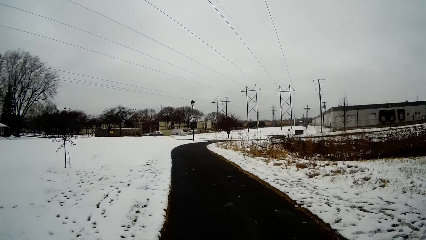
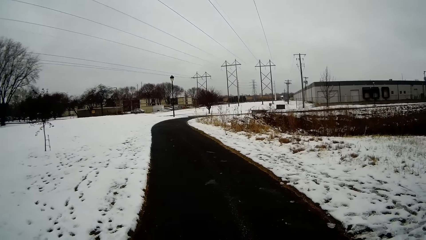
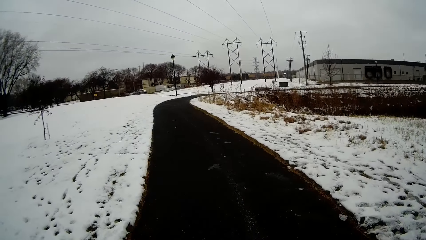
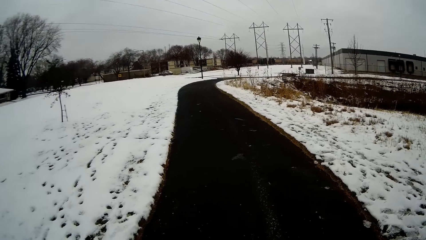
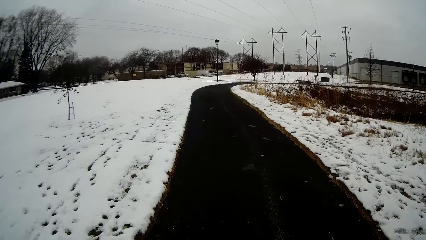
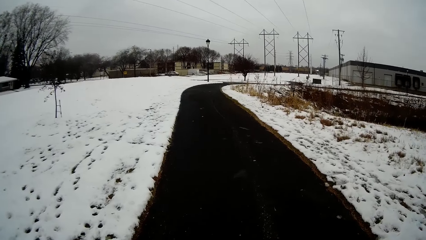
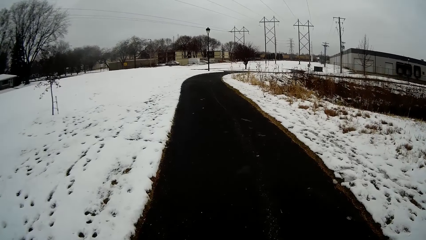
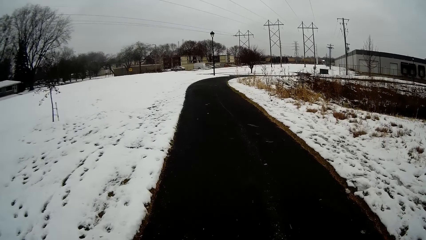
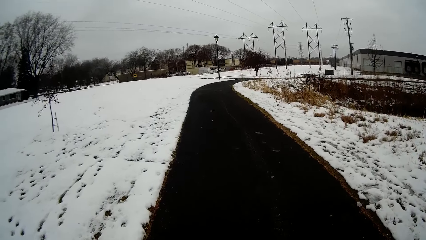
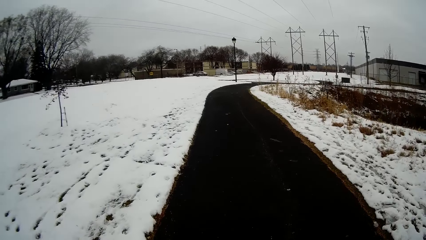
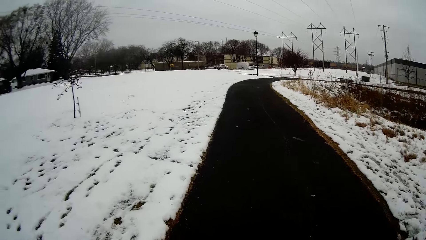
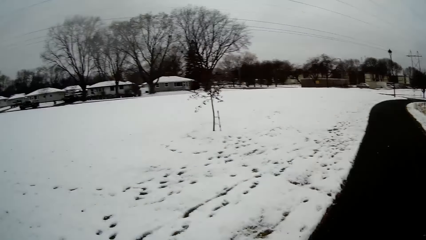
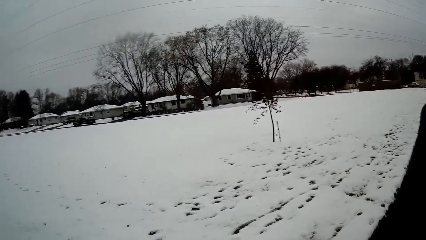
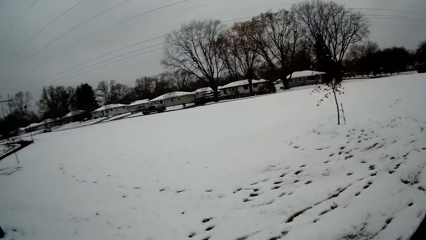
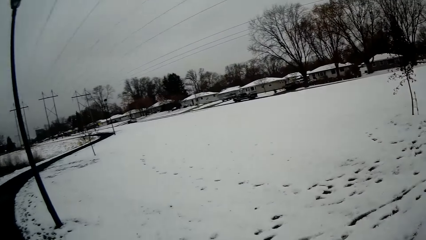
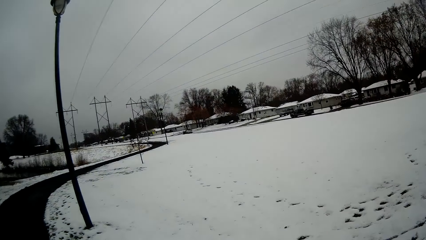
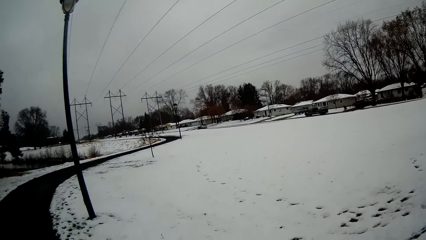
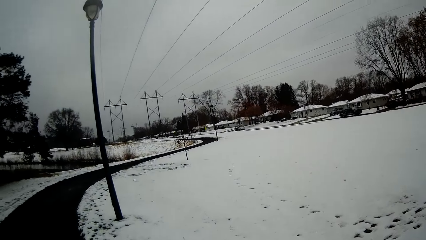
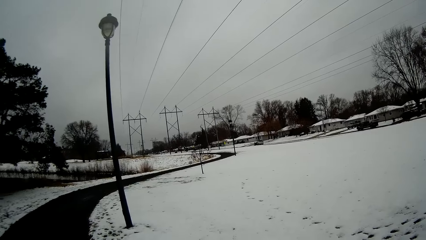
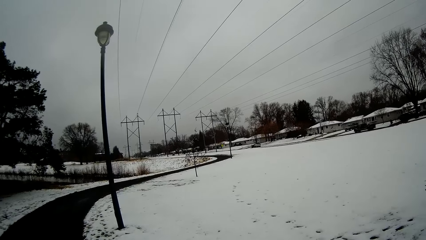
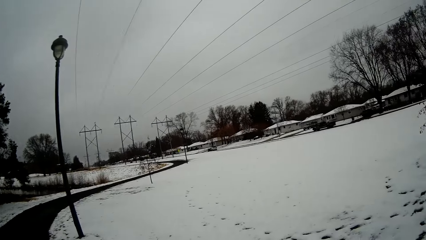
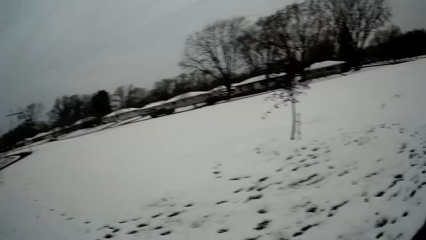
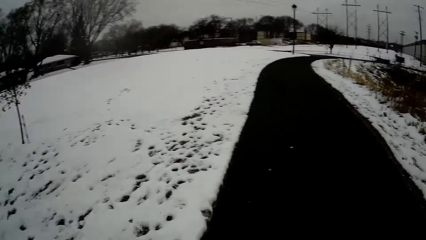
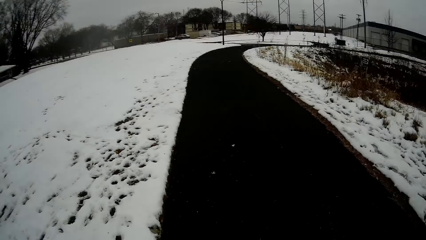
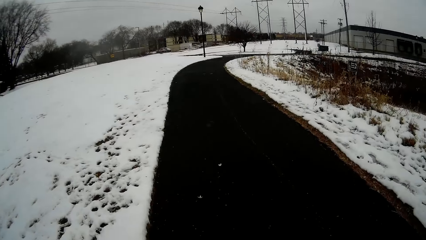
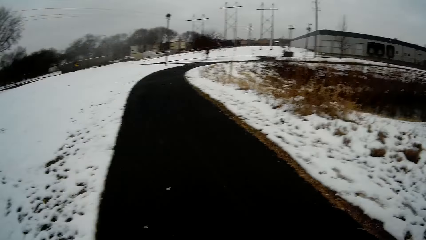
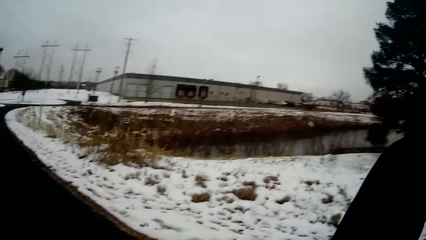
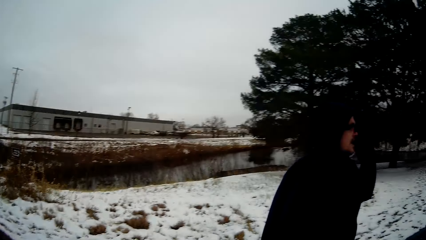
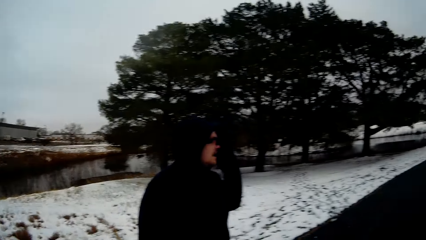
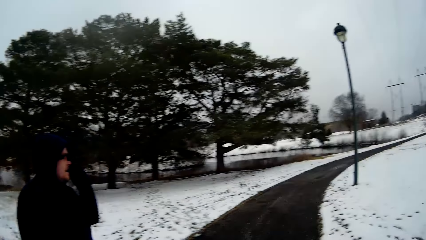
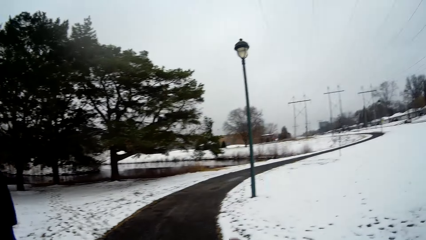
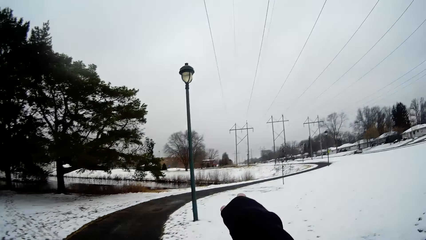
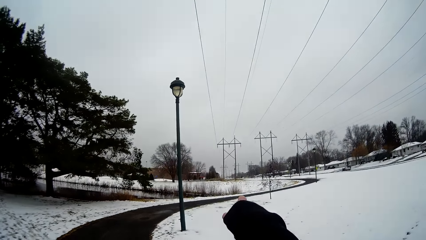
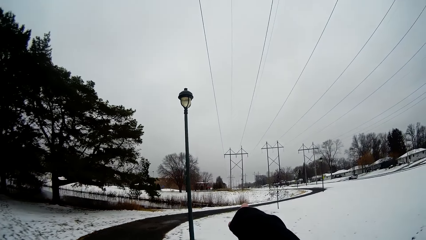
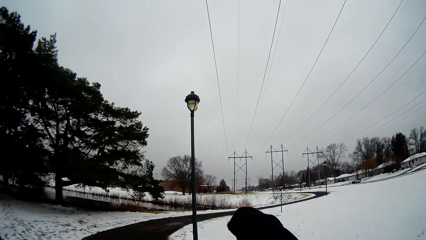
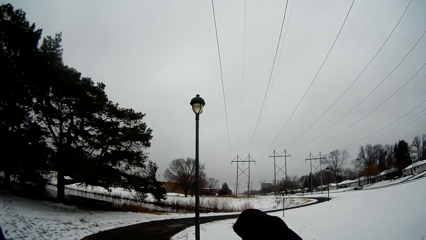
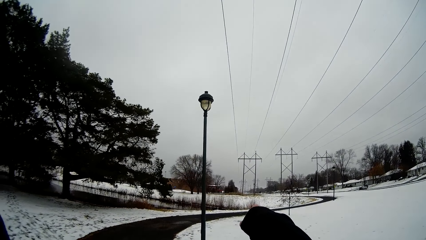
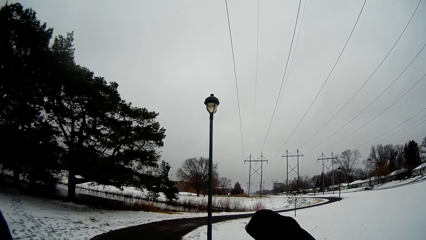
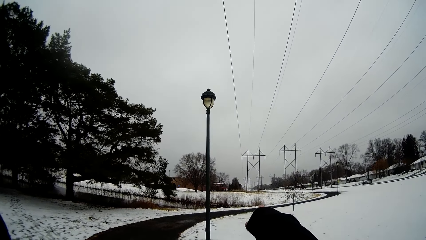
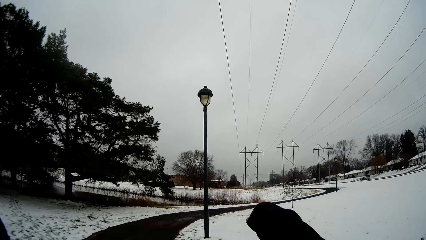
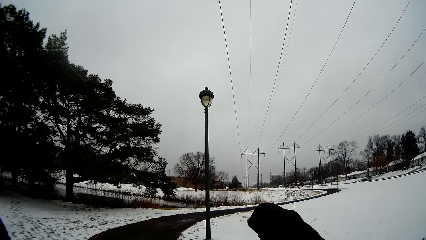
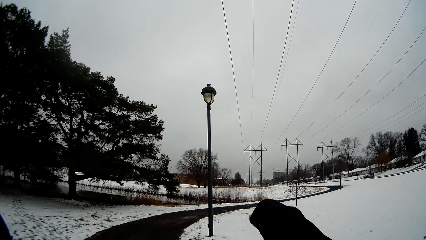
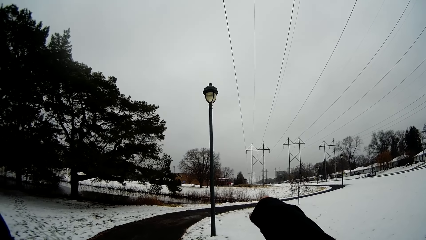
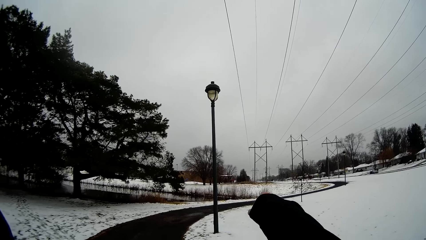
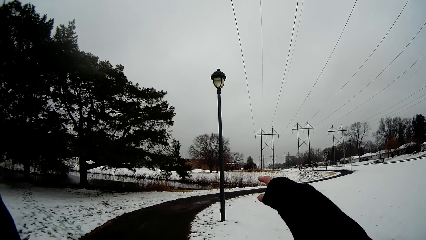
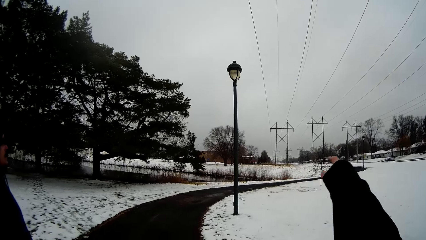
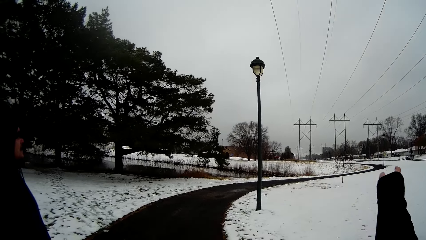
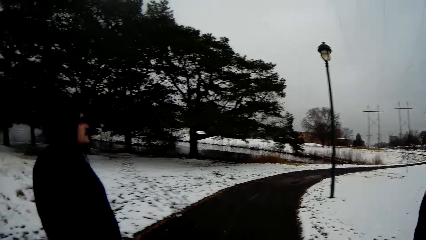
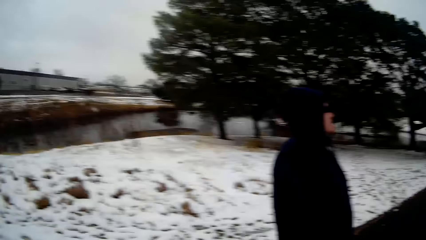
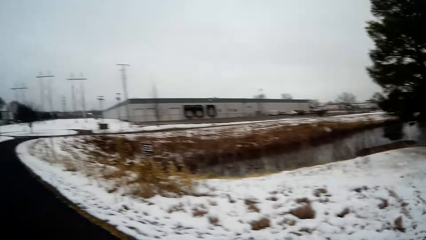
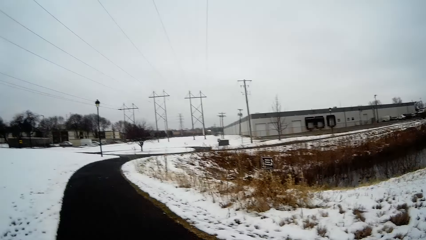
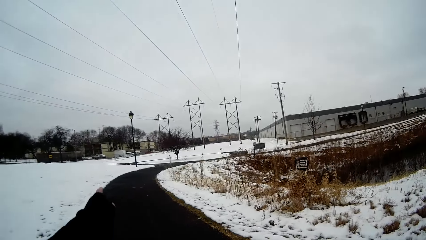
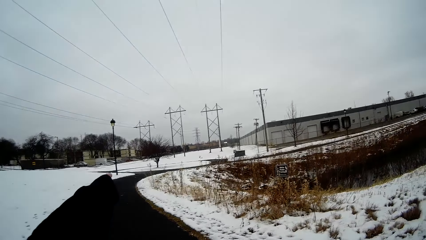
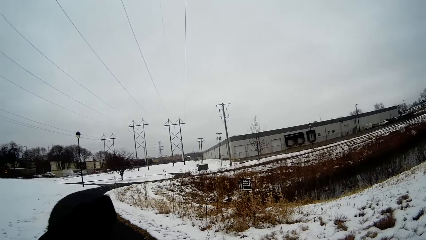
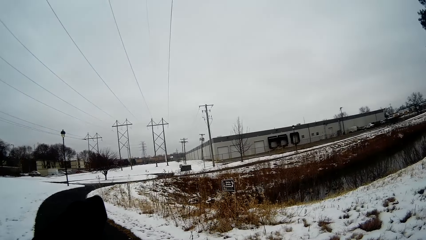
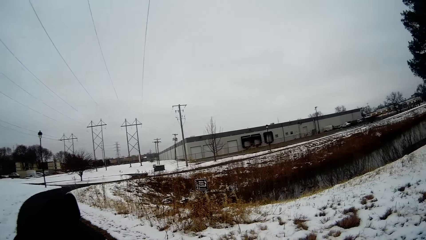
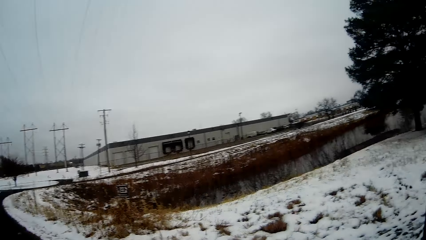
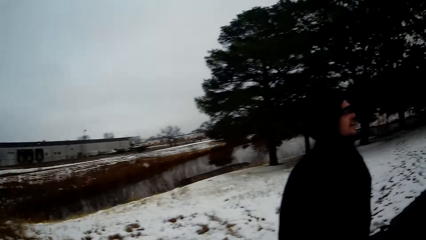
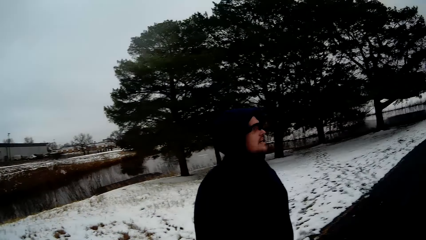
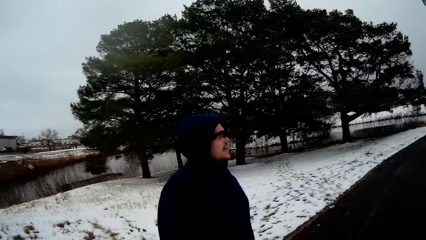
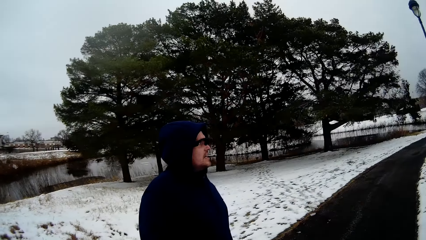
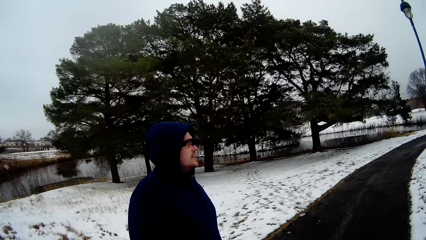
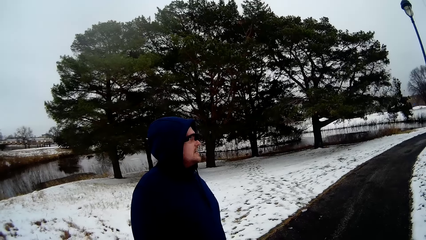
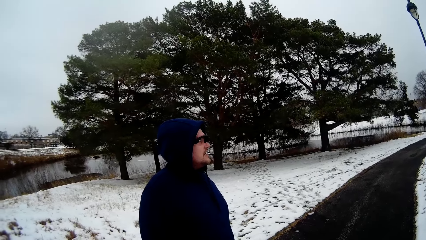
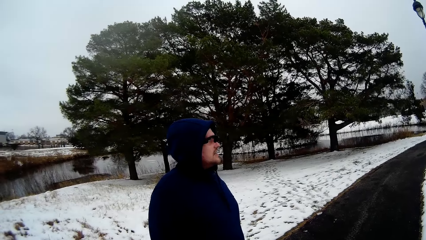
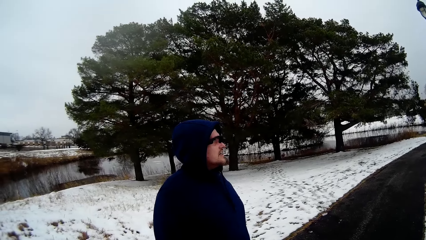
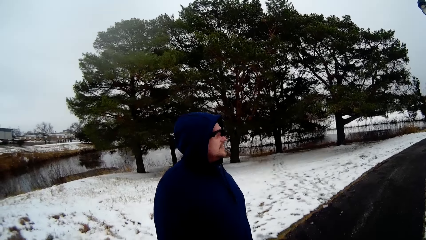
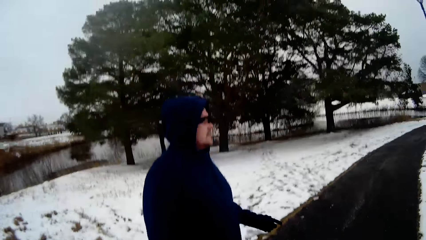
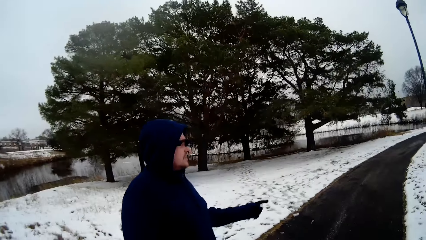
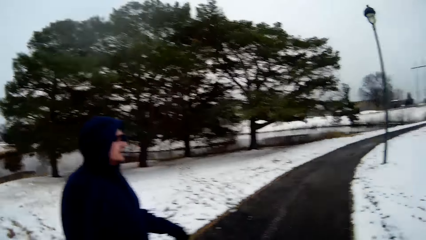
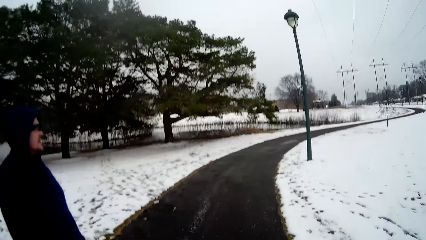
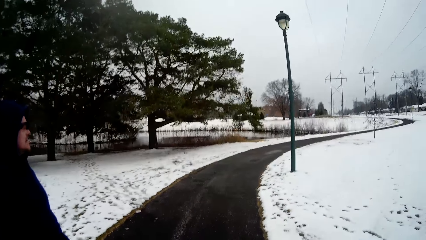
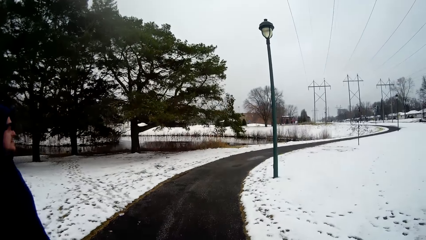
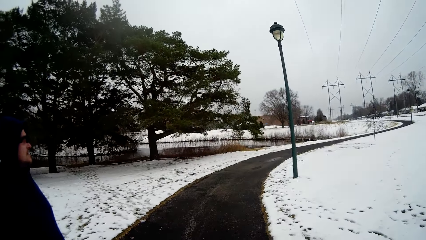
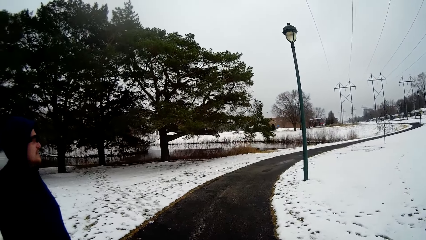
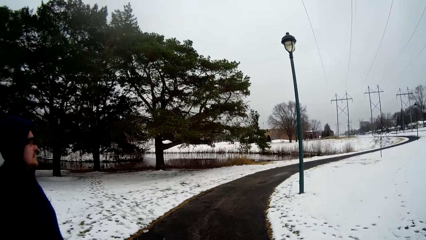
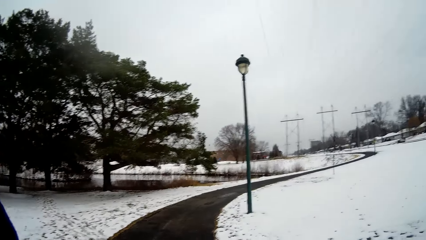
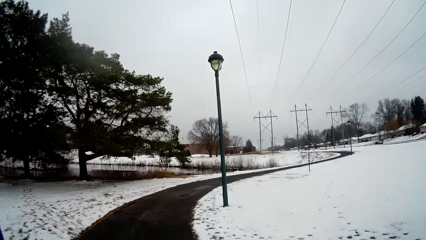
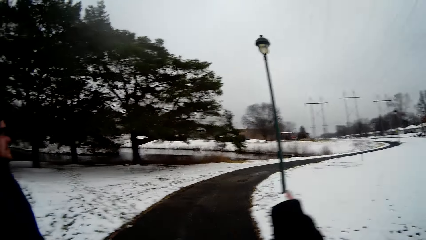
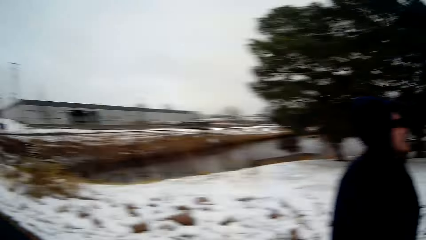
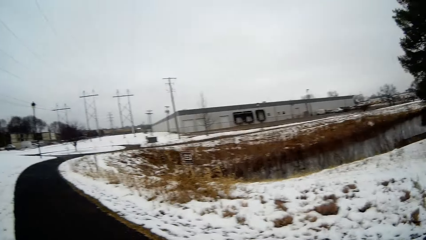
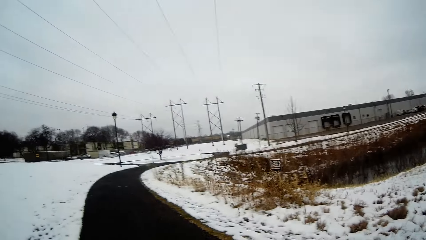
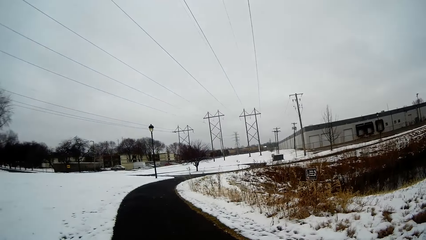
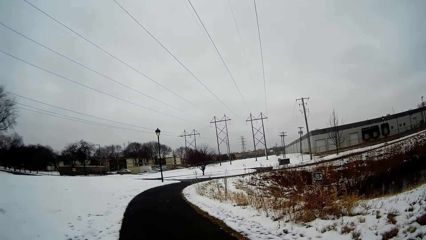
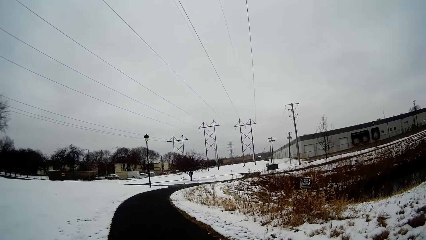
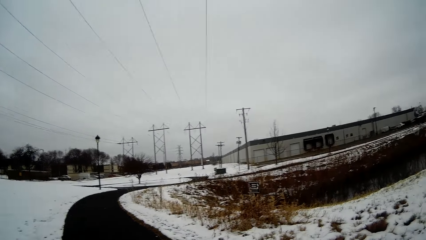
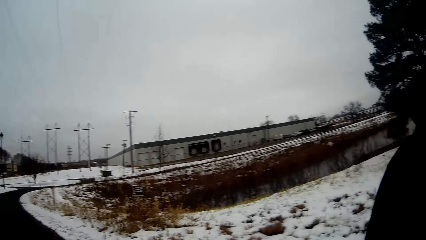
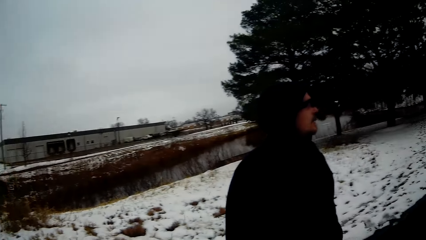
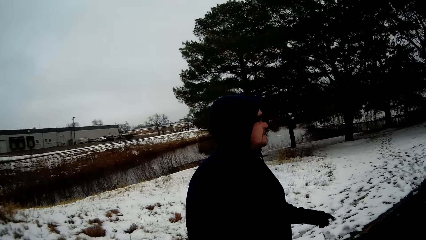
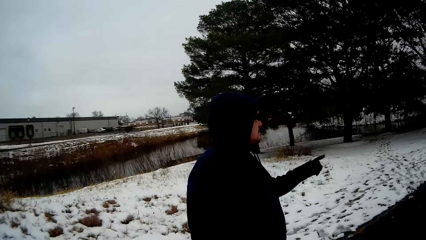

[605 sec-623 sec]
The camera wearer looks around and walks around. They converse with a person. They point at something. They converse with the person. They point at something. They converse with the person. They look around.
